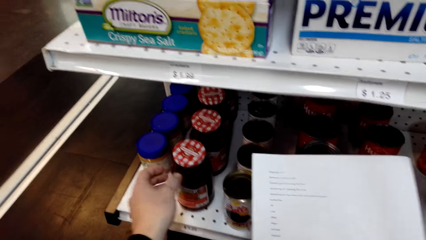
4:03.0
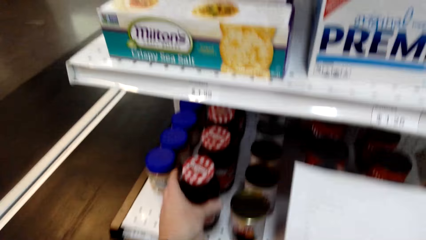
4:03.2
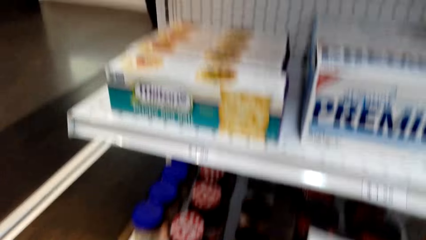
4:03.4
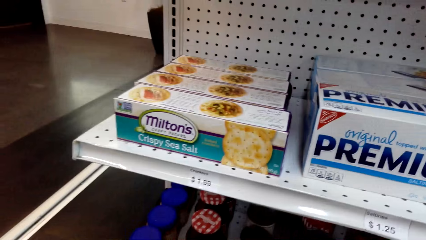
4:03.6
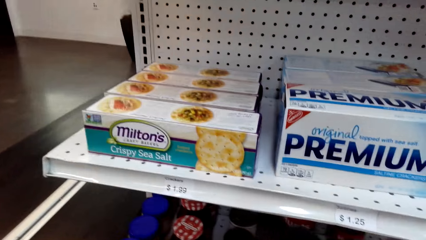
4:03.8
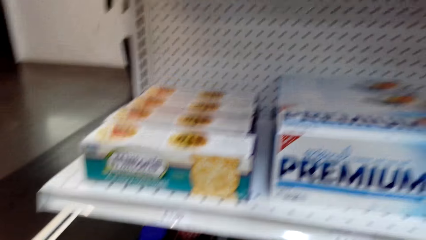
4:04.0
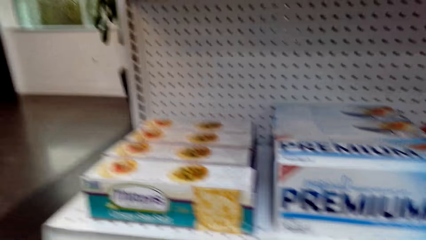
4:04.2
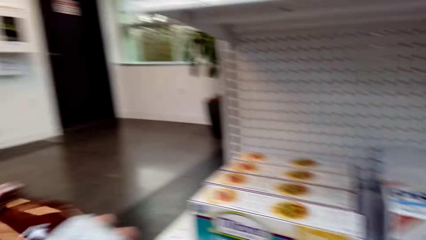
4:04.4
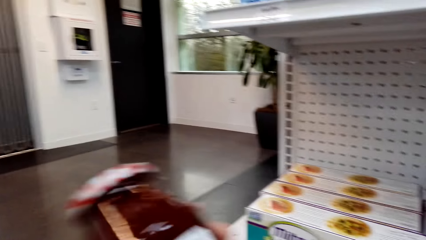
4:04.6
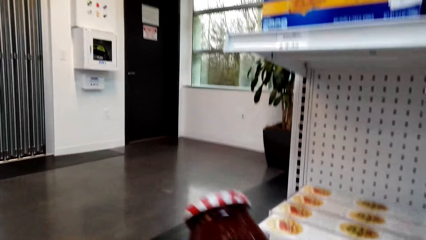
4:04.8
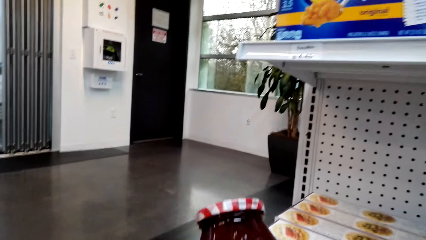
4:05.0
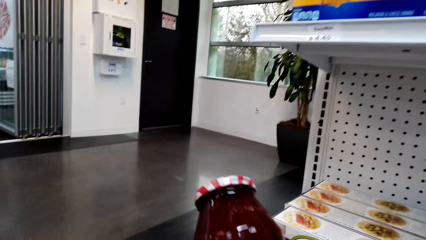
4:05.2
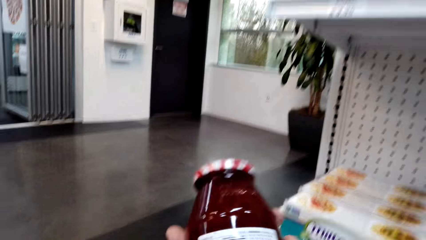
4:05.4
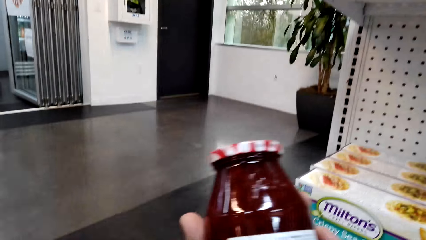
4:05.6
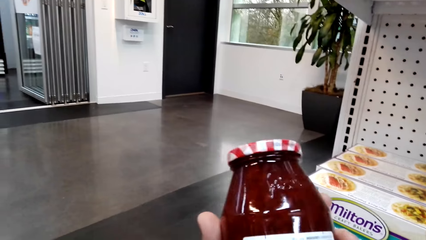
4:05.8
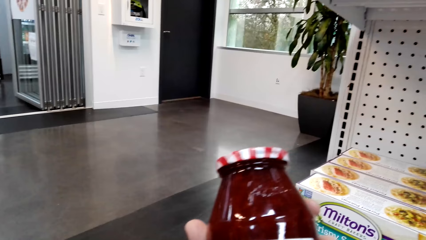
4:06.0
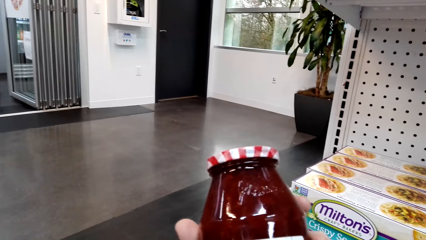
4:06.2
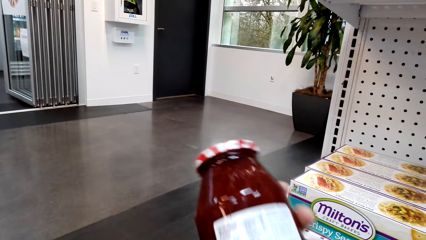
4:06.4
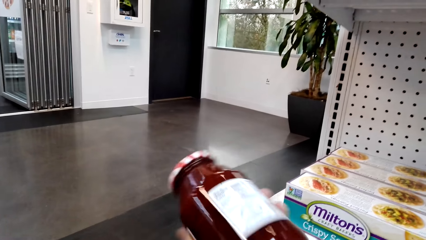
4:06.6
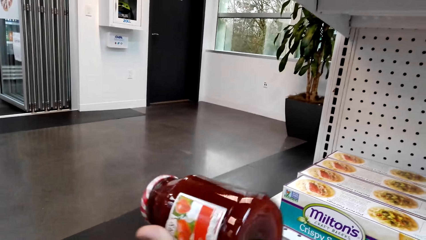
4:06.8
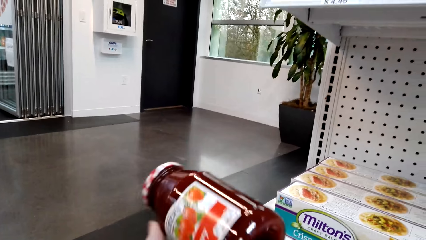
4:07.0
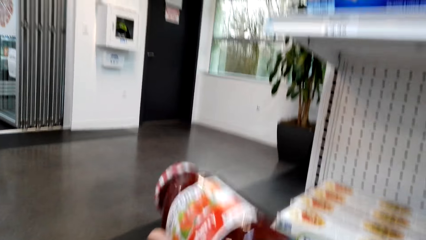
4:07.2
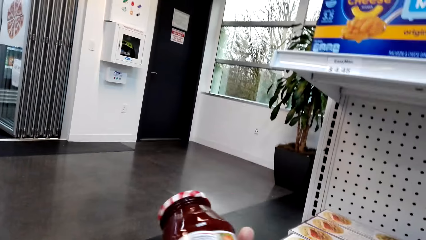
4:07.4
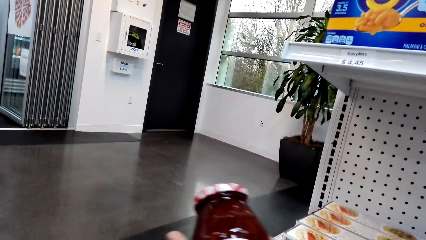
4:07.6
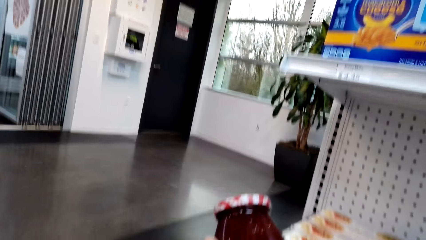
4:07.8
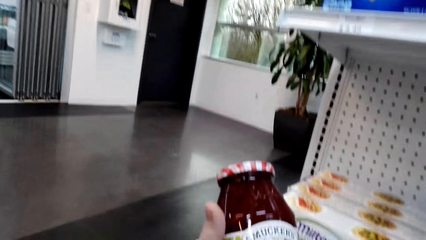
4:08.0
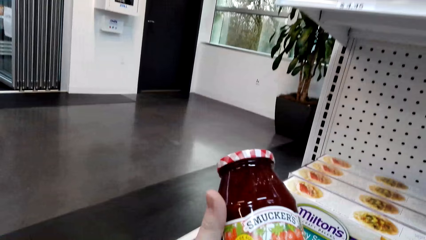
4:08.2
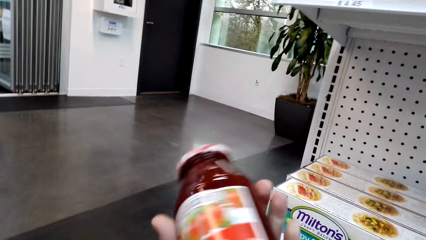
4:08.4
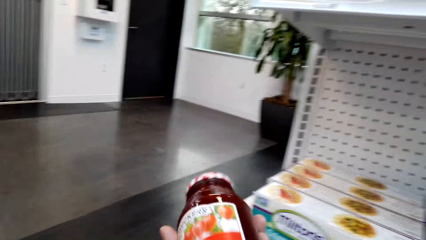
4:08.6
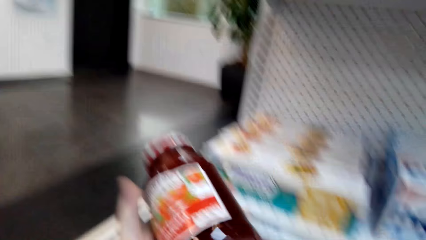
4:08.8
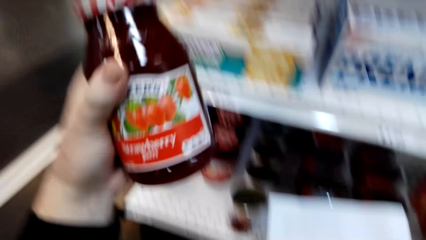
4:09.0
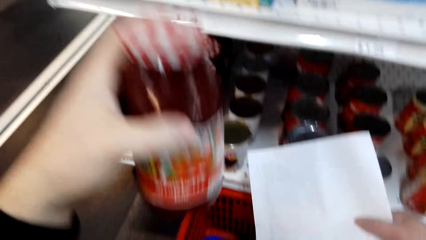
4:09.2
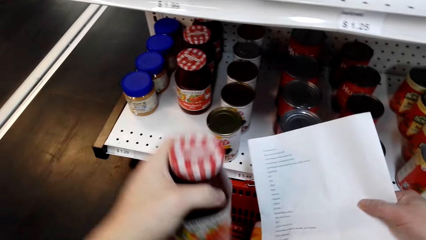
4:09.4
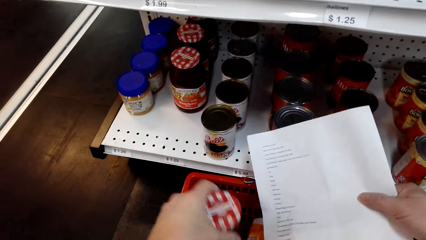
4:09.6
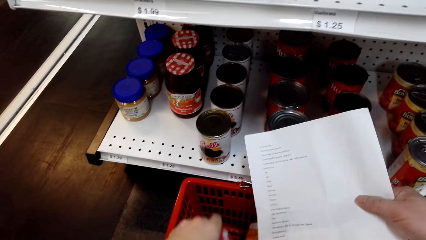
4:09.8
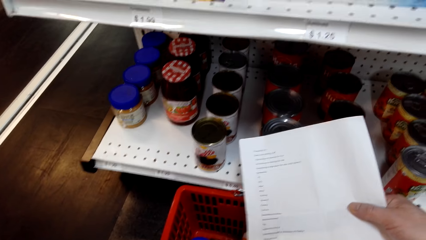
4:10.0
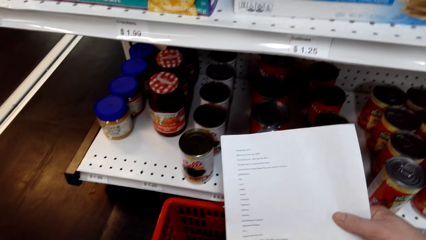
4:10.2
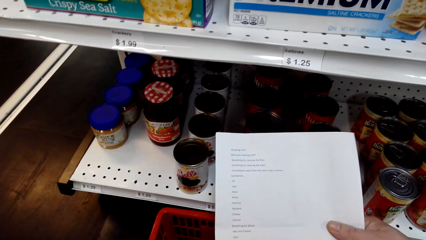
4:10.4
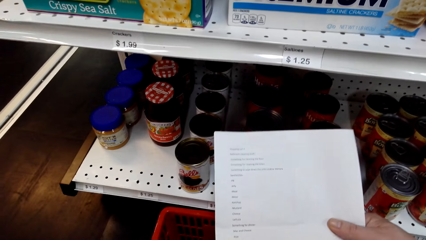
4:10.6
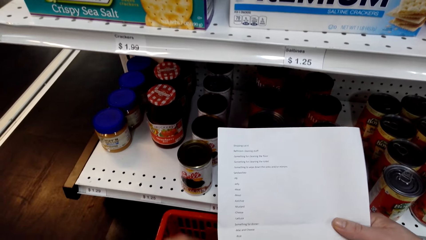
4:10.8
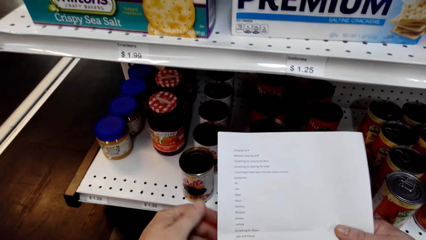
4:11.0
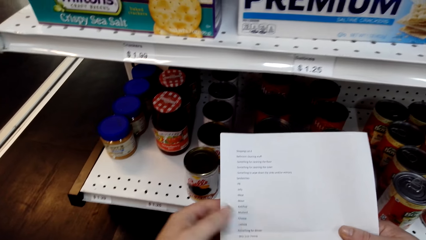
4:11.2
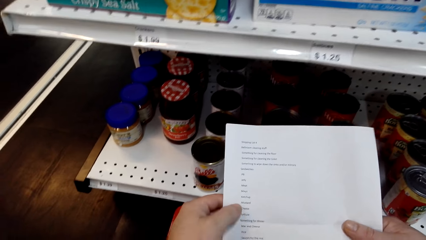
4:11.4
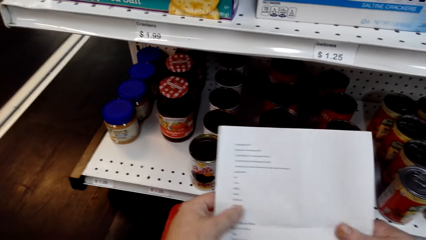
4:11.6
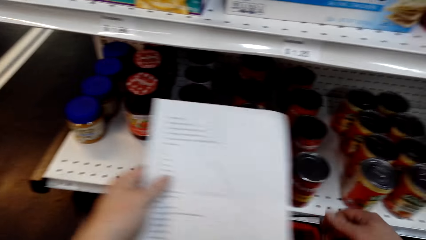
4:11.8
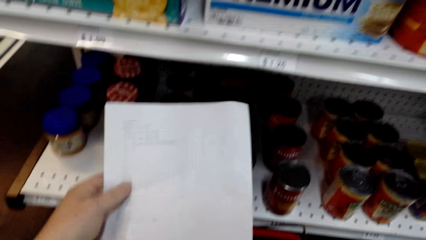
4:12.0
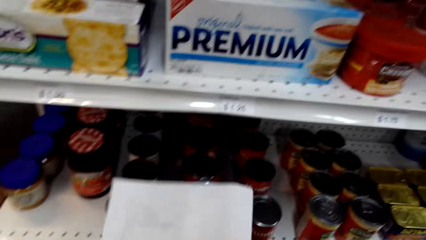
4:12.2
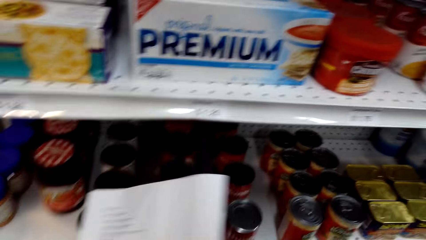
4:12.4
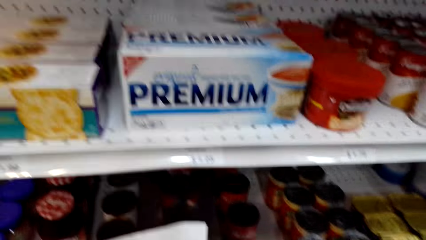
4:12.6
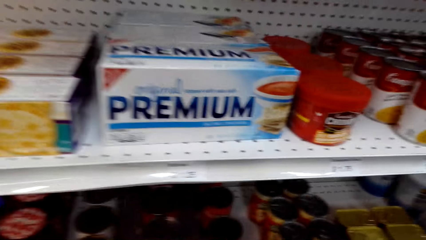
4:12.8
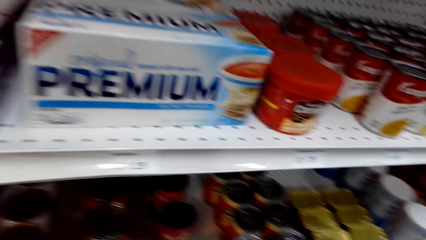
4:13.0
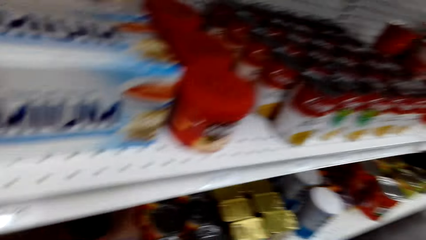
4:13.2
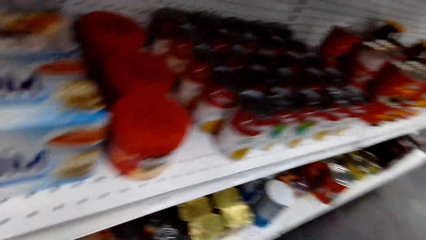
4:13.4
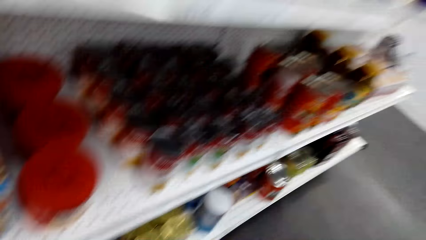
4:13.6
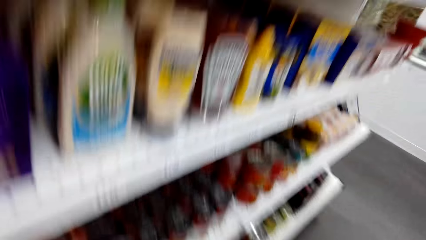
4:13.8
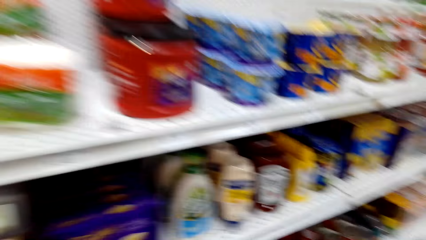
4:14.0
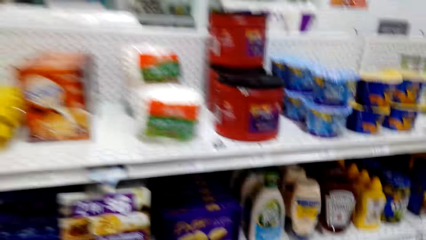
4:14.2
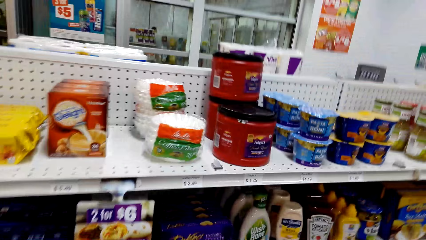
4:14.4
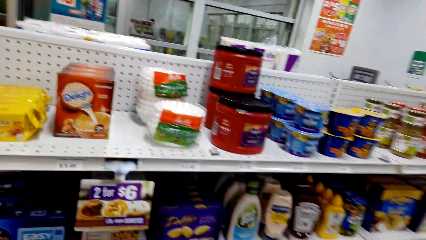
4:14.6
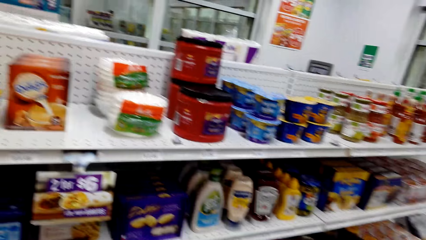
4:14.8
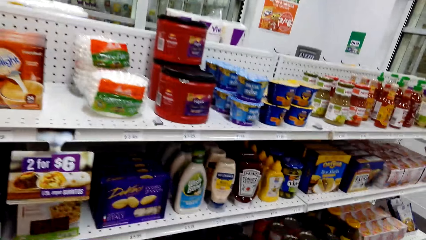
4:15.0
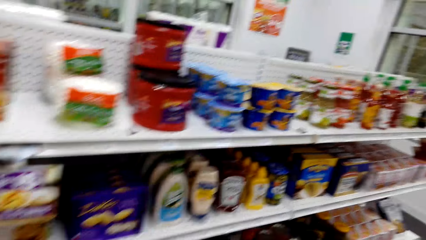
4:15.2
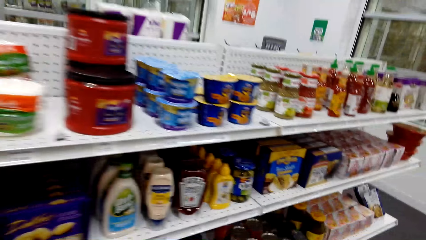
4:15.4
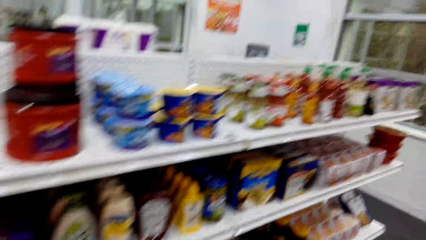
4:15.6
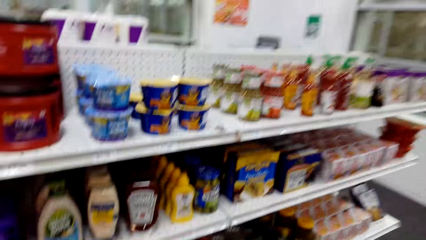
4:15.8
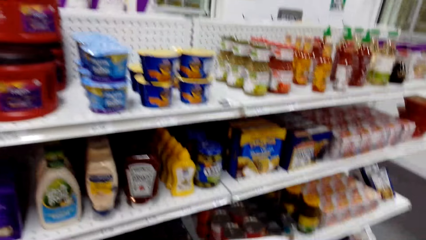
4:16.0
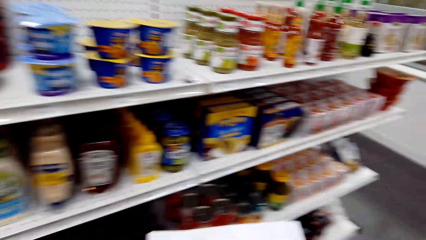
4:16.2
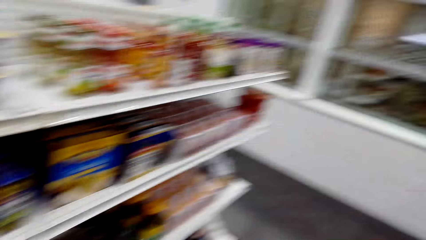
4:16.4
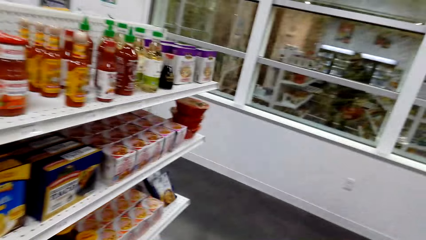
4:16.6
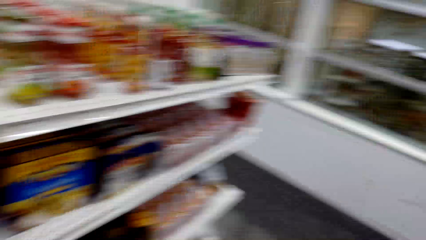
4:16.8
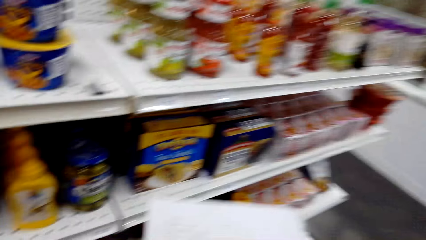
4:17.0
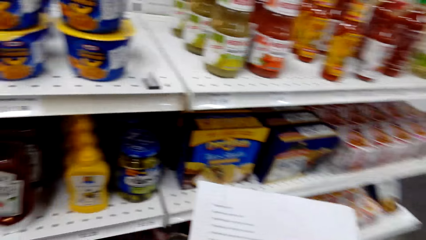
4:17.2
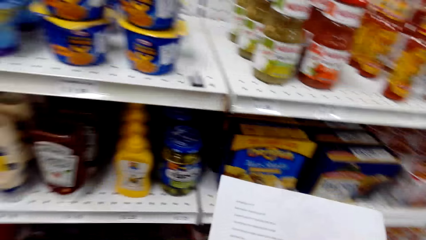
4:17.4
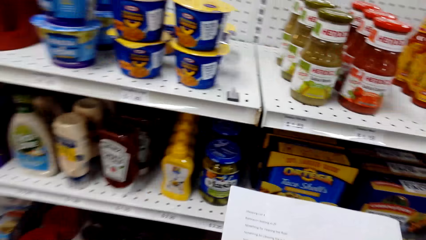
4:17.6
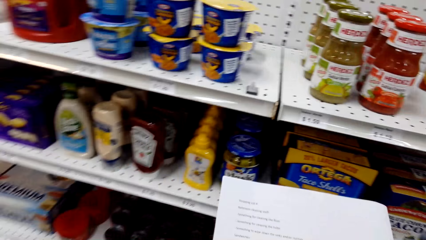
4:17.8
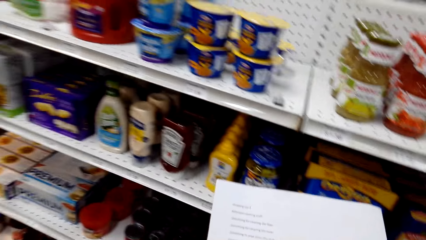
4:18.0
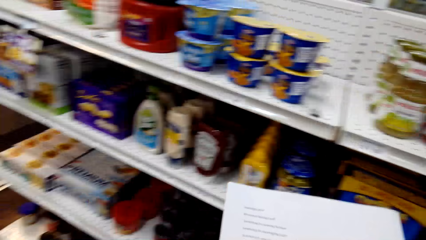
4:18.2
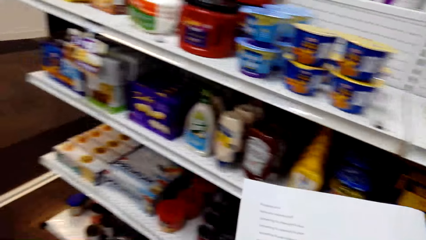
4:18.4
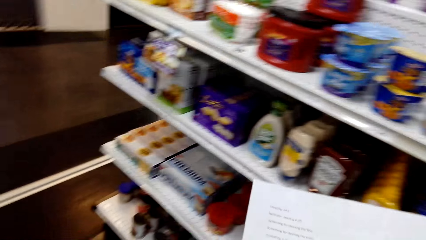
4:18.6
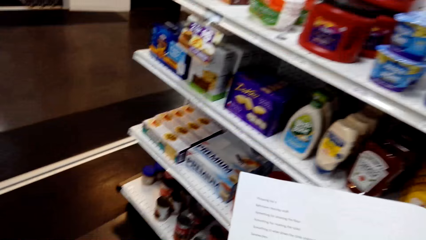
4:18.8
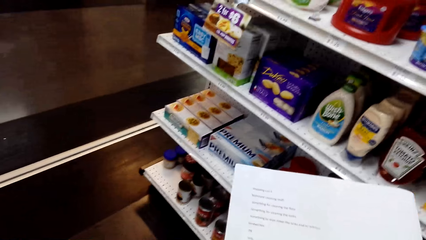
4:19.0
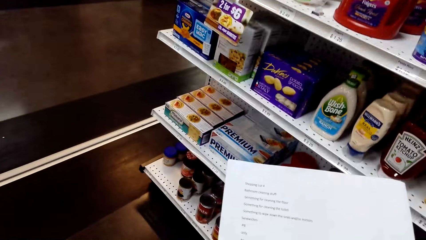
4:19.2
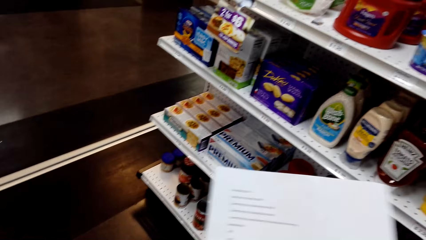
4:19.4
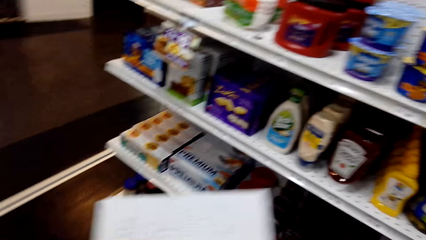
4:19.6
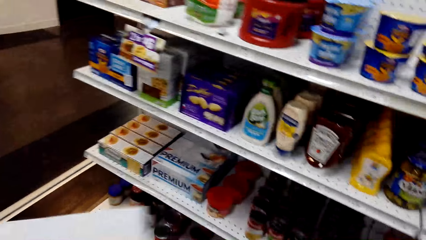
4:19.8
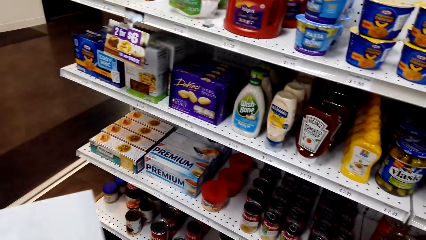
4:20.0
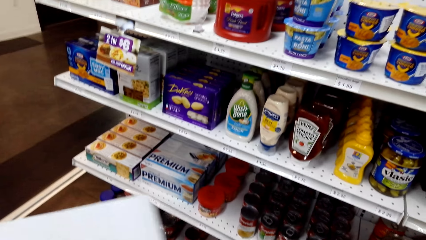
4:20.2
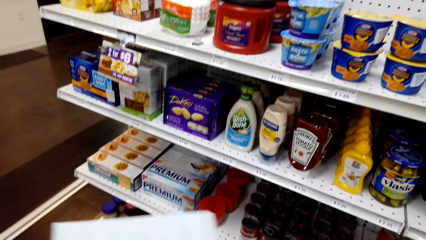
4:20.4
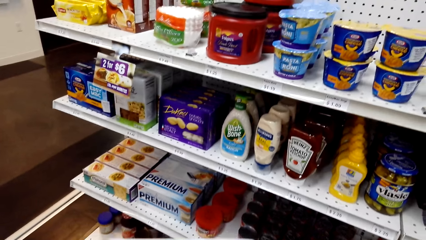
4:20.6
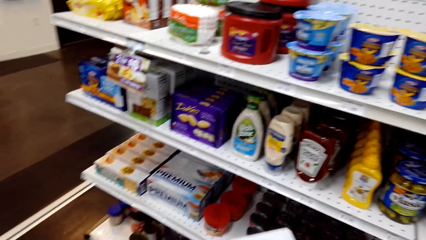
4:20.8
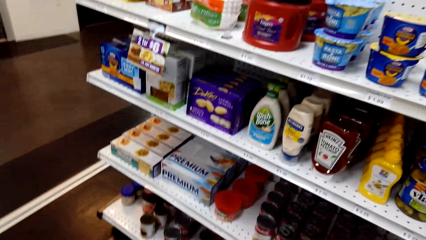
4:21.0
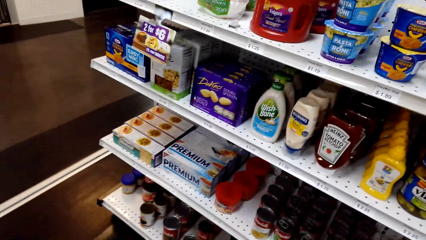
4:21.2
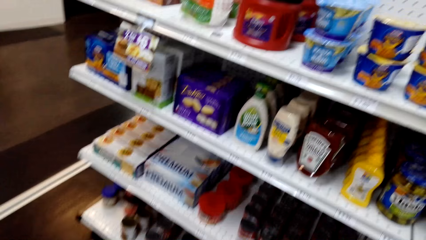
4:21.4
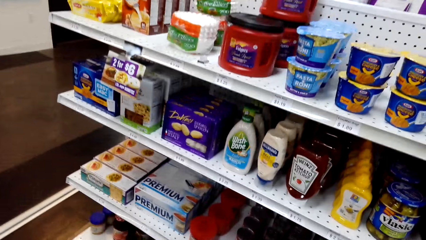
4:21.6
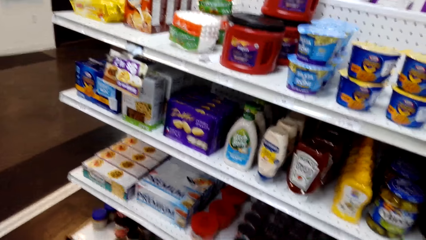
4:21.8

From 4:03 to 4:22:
The camera wearer picks the jelly from the shelf. They look at the jelly. They put the jelly in the basket. They read the shopping list.
